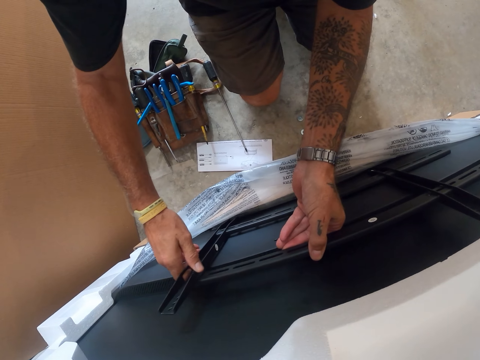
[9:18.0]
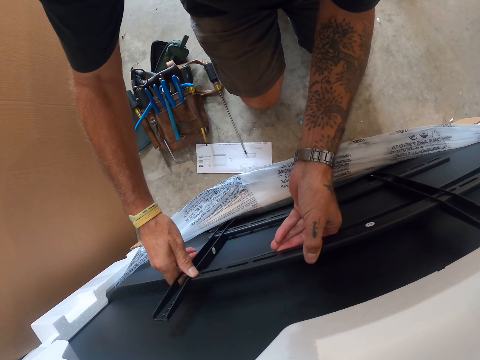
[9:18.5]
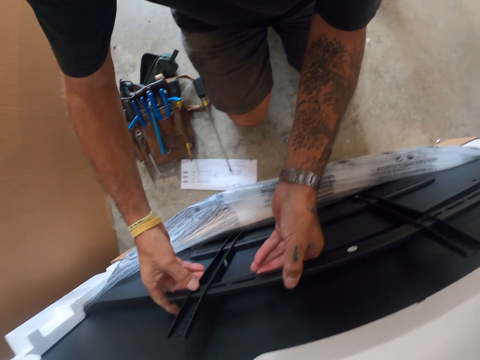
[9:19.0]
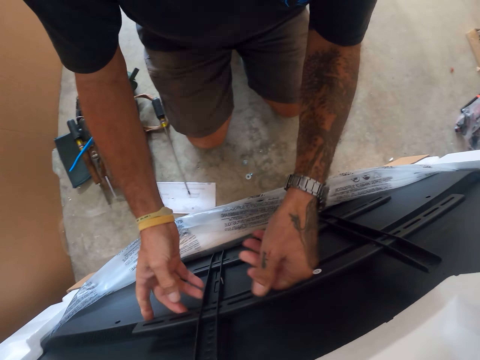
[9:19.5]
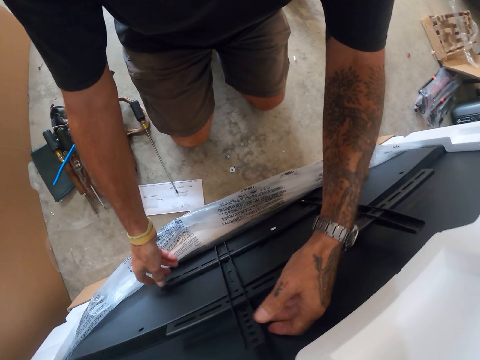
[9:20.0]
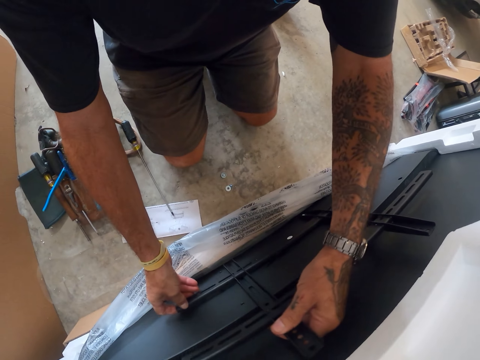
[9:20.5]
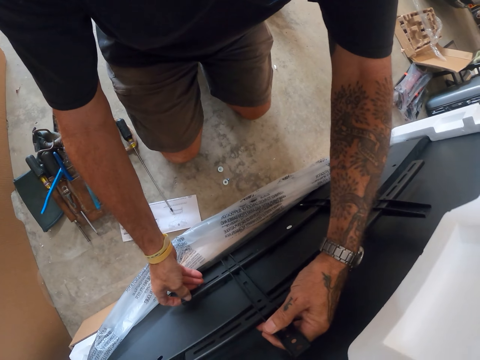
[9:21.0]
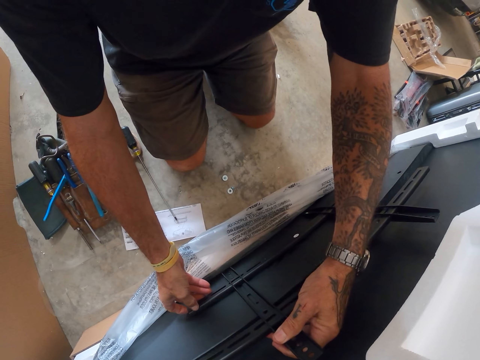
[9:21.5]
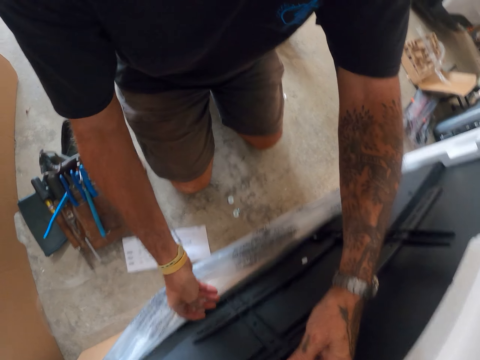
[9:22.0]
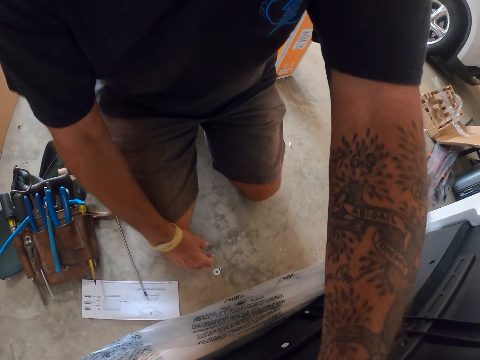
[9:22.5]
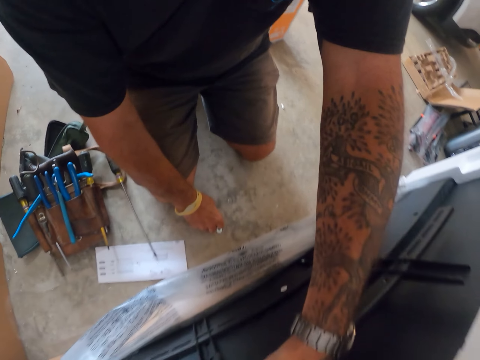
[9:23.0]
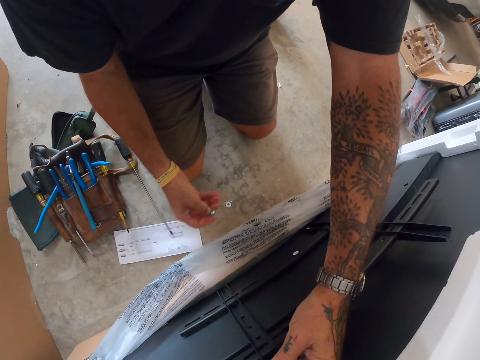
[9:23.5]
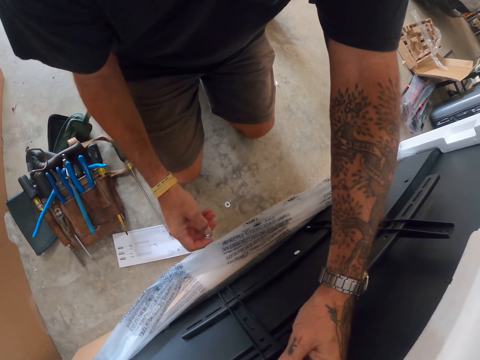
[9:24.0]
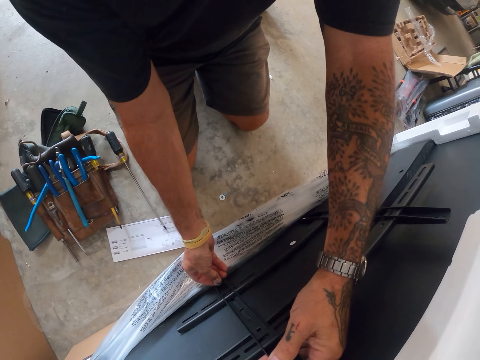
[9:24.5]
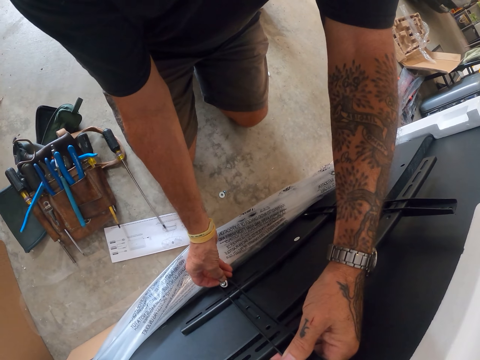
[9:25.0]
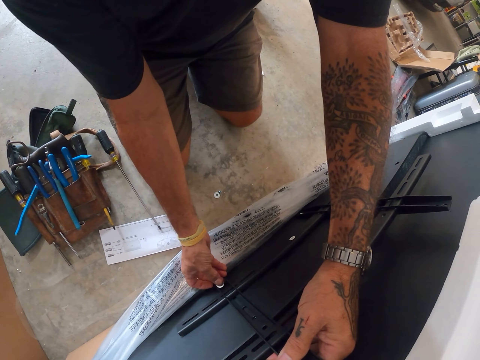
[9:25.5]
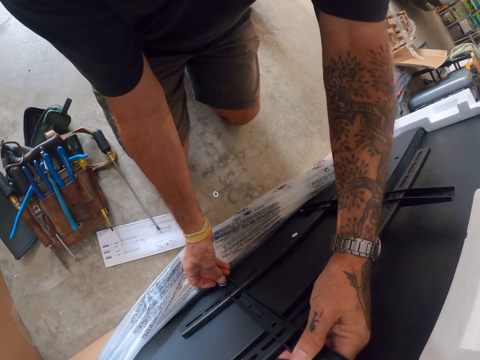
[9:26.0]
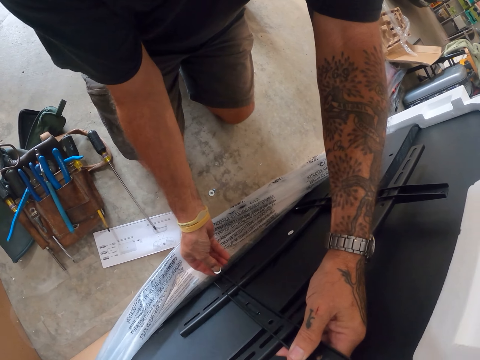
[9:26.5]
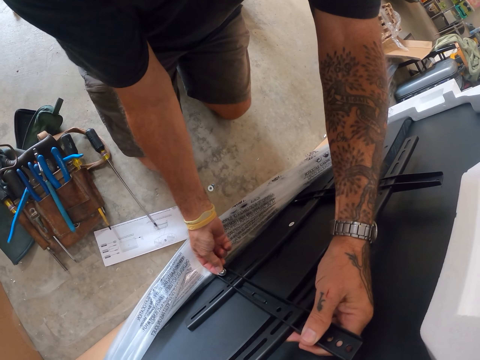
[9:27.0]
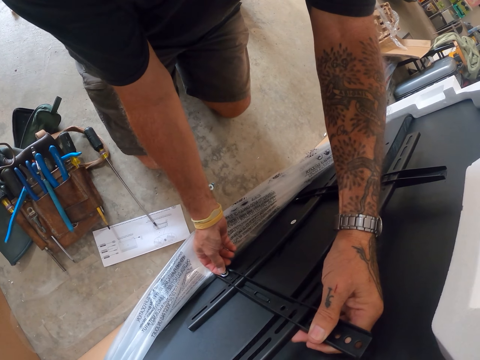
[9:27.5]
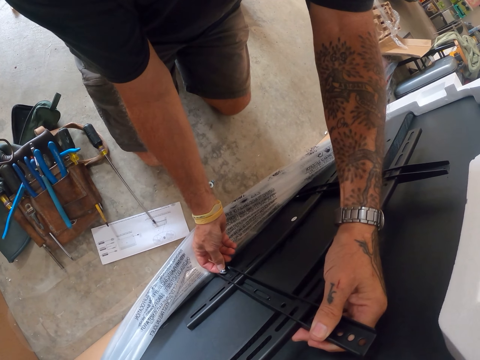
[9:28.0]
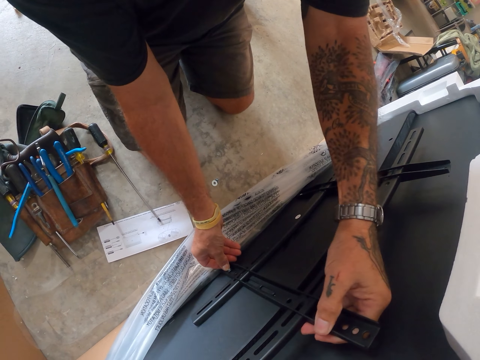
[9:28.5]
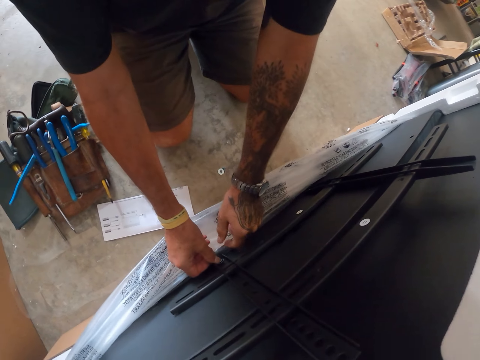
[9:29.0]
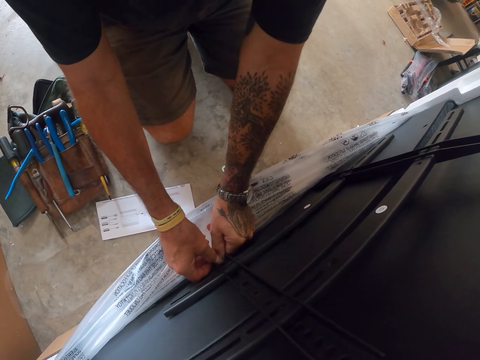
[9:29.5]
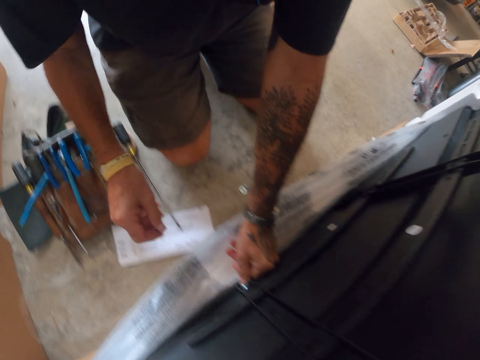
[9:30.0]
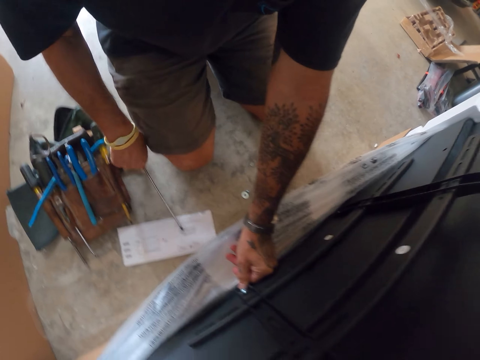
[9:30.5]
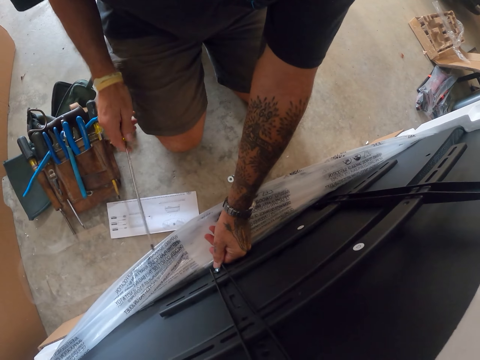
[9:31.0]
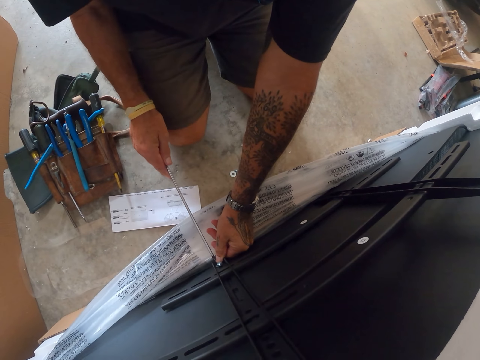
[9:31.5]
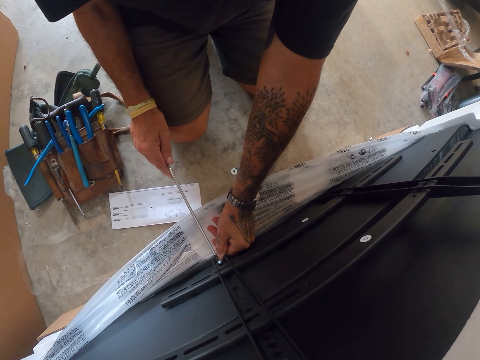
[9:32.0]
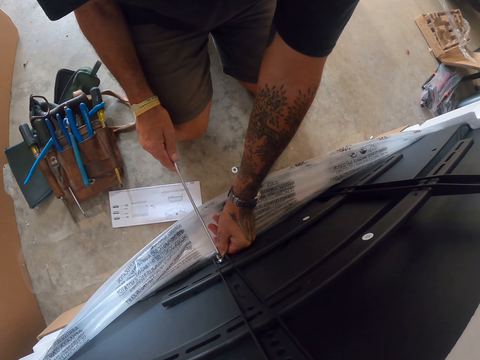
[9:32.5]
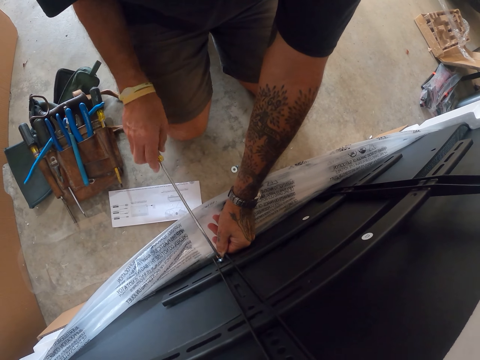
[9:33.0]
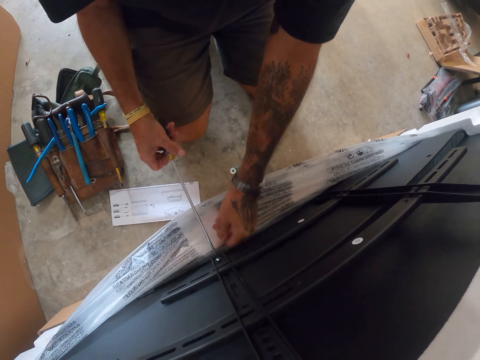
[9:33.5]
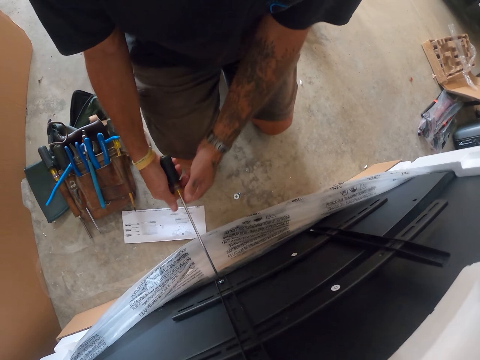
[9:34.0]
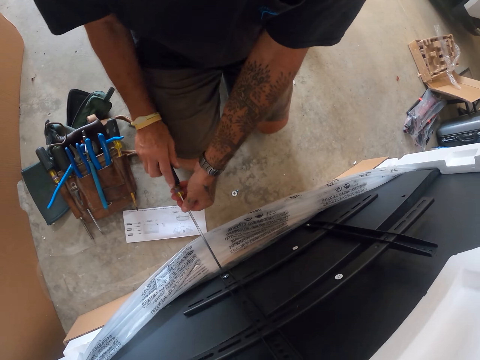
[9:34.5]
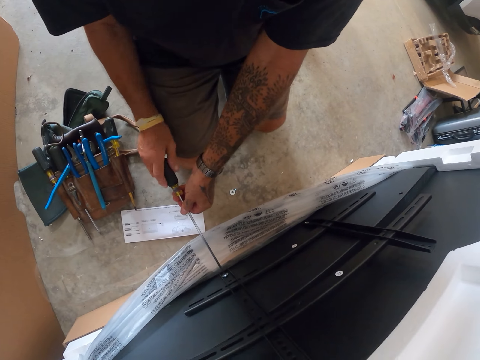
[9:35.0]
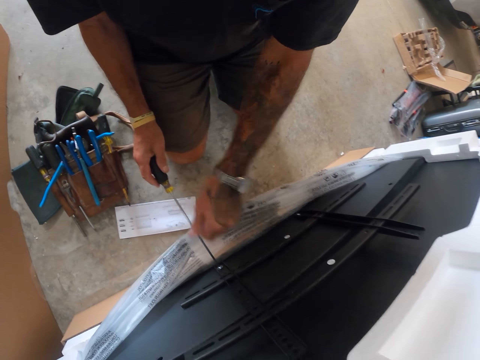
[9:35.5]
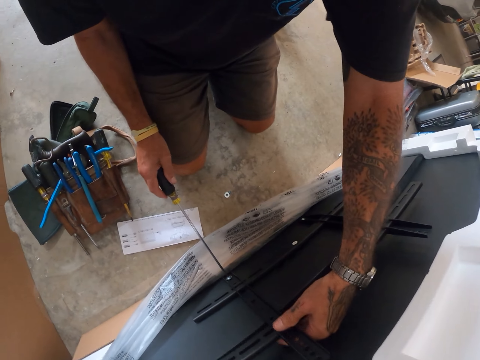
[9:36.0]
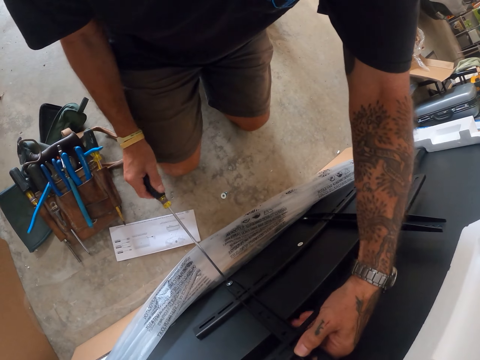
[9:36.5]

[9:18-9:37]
The camera wearer fixes metals on the TV. They pick up a screw from the floor. They fix the screw on the TV. They put the screw in the TV wall mount. They pick up a screwdriver from the floor. They tighten the screw on the TV wall mount with the screwdriver.

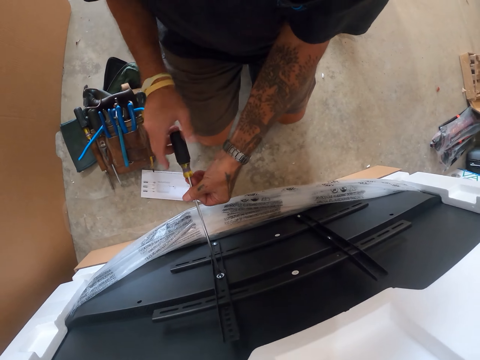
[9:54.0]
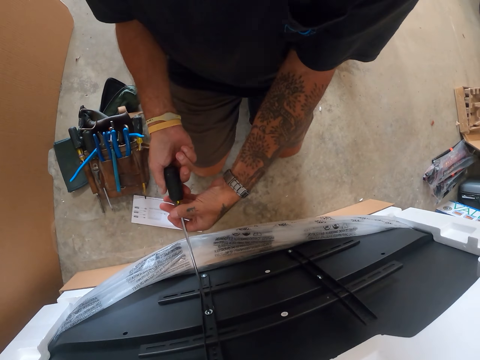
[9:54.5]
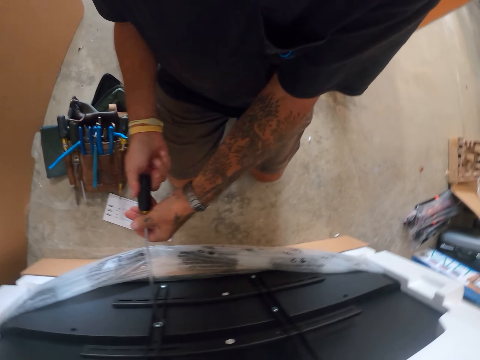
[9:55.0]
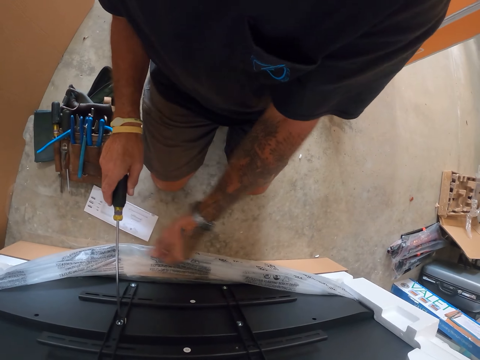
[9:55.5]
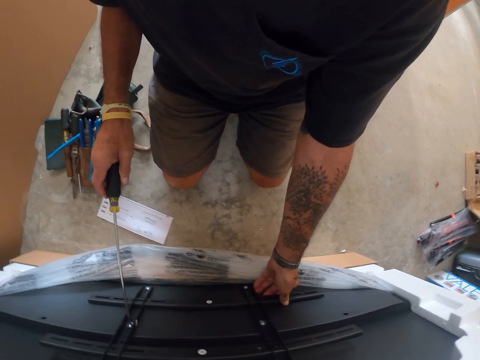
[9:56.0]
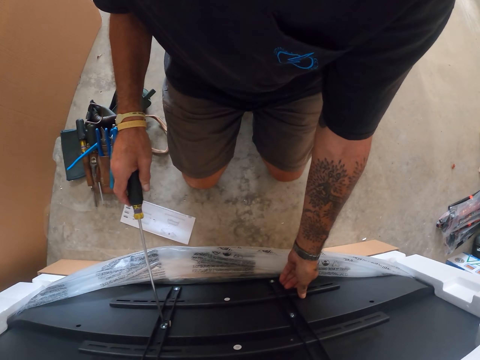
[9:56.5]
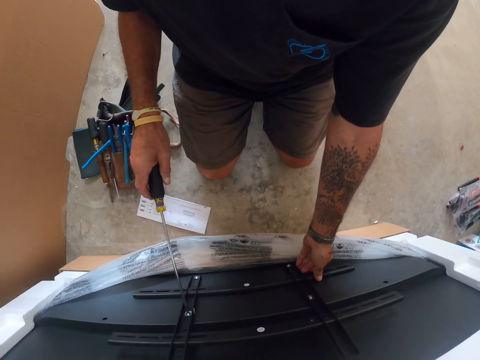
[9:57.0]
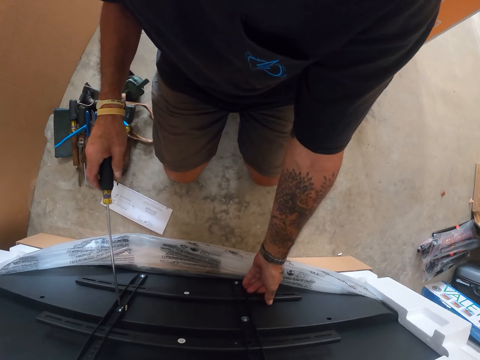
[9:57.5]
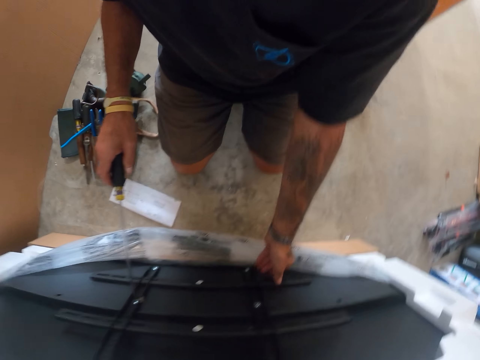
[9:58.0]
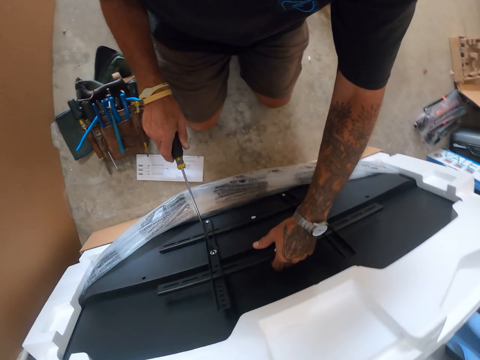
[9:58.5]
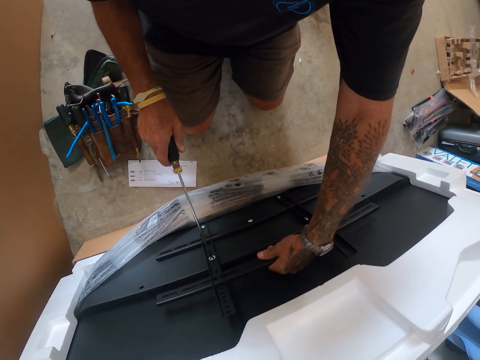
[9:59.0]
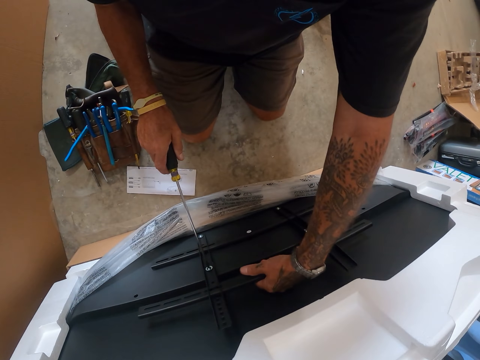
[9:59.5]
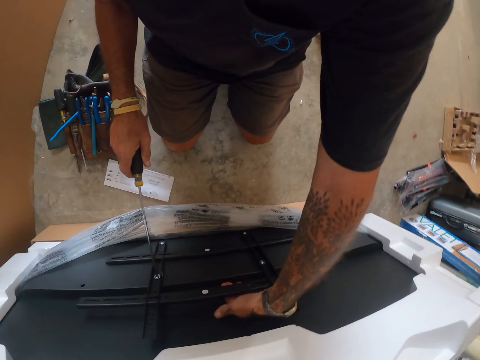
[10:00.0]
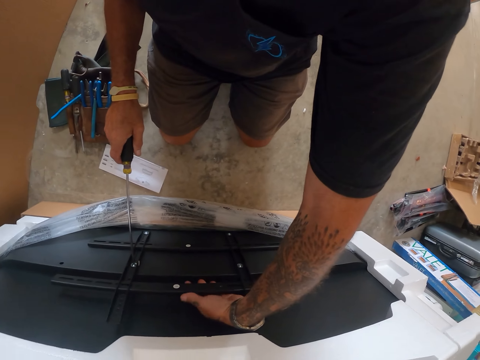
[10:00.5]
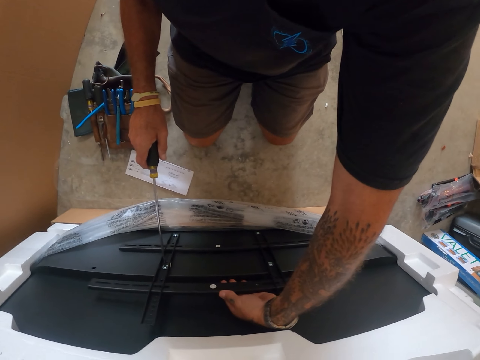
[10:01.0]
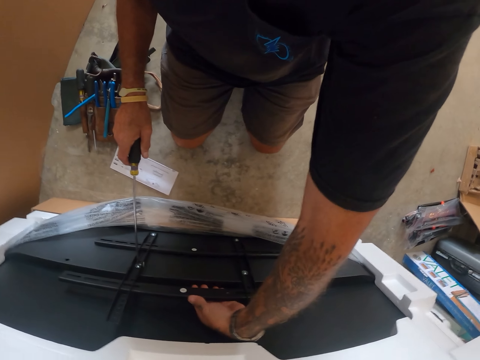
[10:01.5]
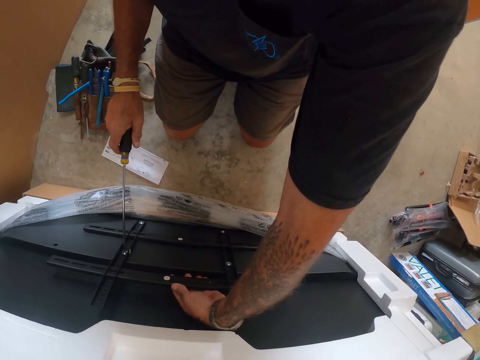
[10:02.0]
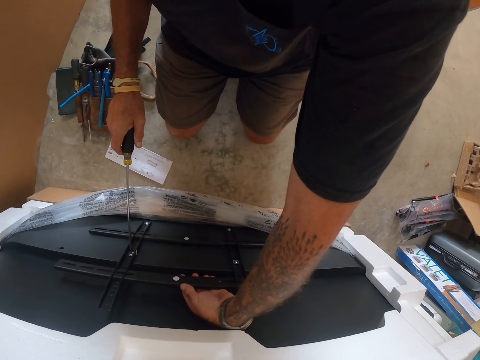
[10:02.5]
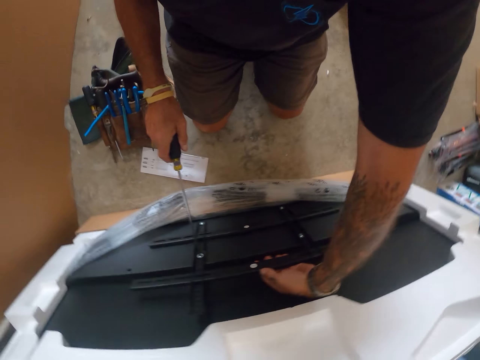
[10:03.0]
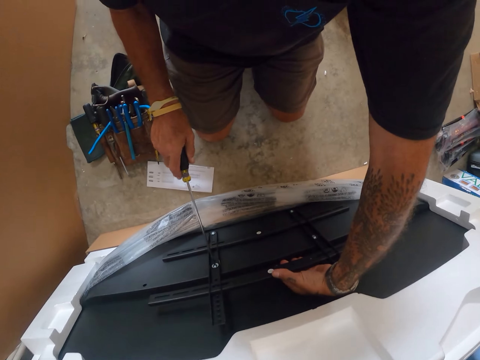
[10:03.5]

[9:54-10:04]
The camera wearer tightens the screw on the TV wall mount with a screwdriver. They move the TV wall mounts on the TV. They hold the metal.
